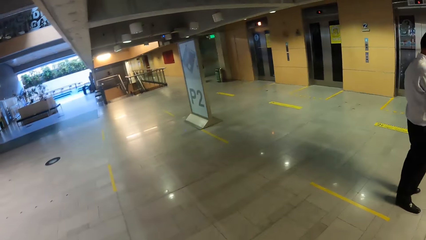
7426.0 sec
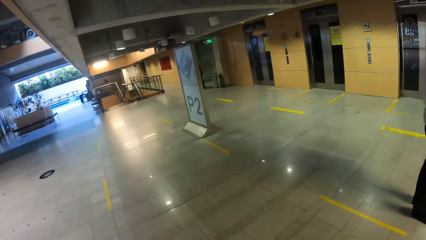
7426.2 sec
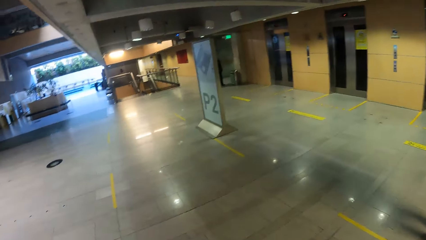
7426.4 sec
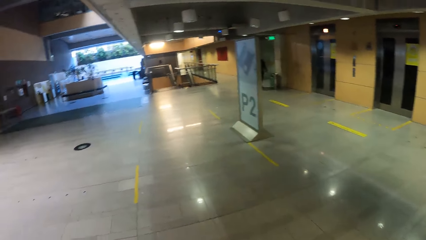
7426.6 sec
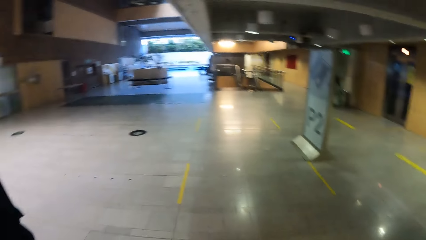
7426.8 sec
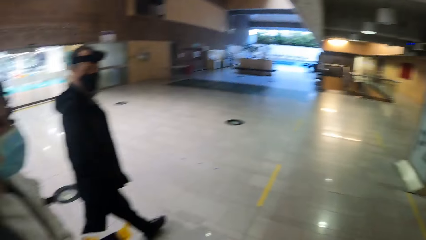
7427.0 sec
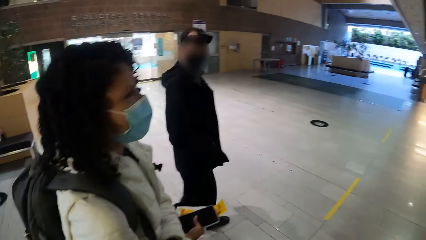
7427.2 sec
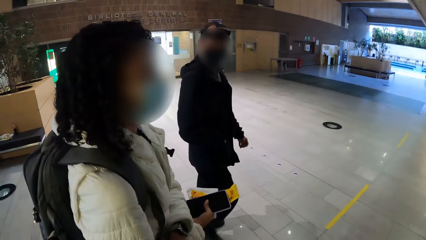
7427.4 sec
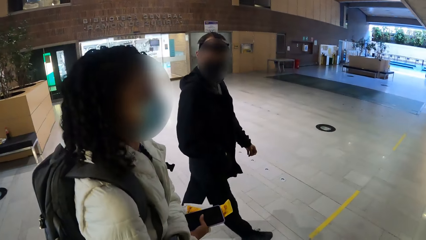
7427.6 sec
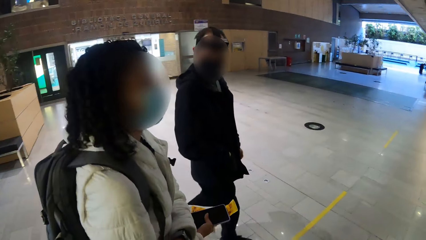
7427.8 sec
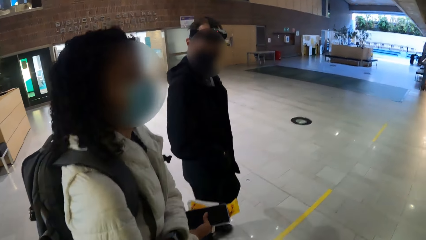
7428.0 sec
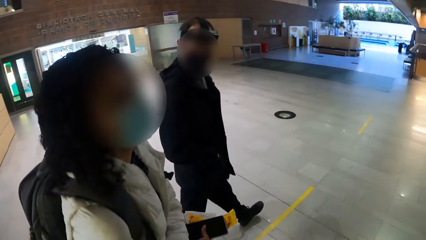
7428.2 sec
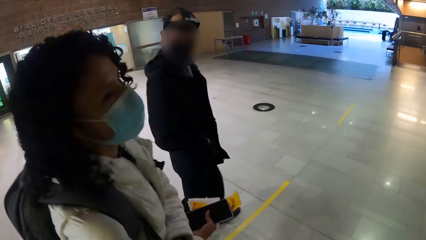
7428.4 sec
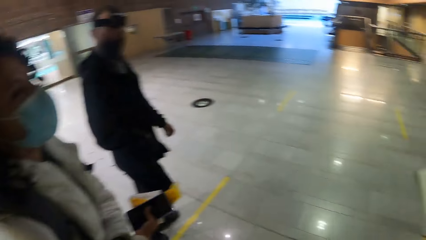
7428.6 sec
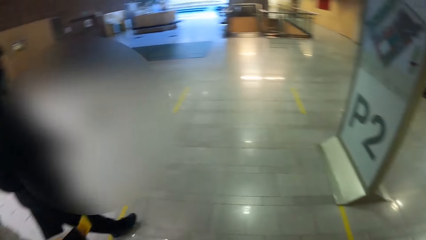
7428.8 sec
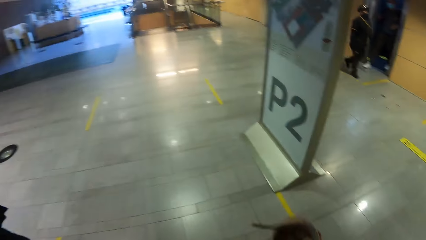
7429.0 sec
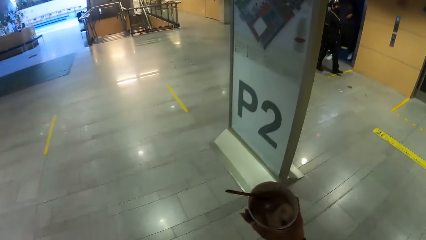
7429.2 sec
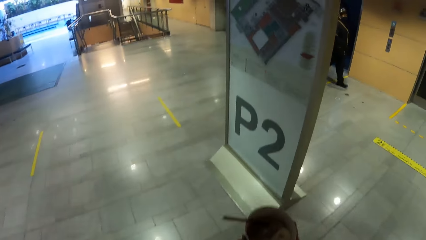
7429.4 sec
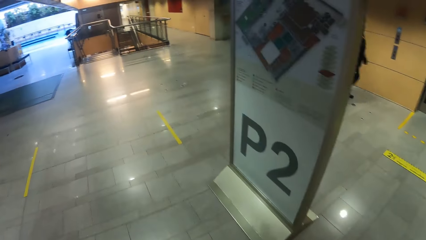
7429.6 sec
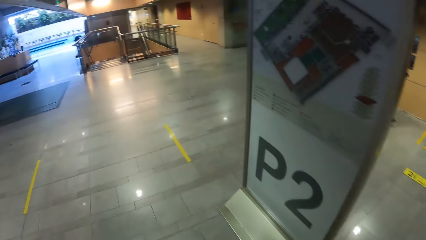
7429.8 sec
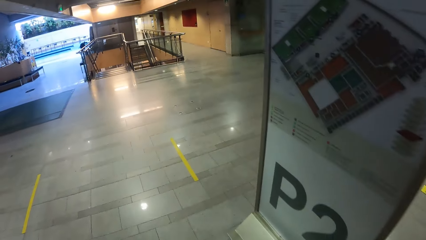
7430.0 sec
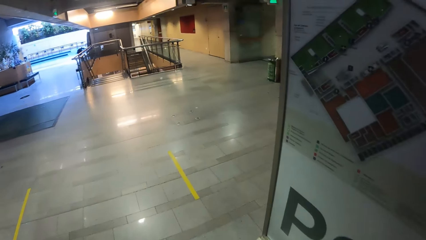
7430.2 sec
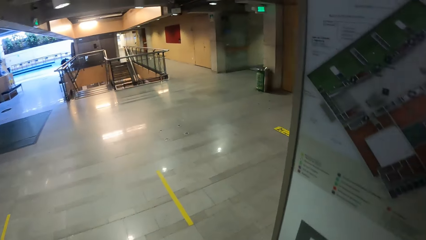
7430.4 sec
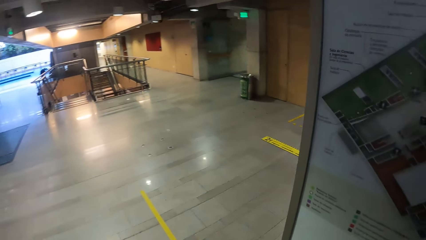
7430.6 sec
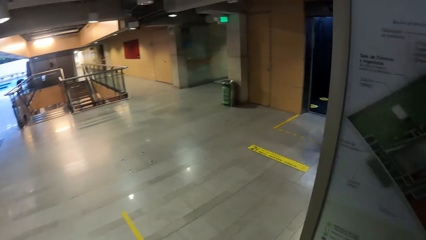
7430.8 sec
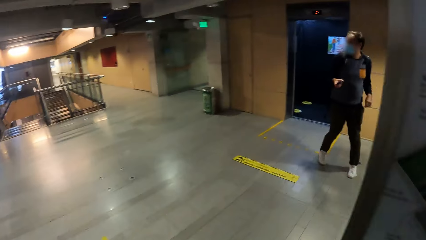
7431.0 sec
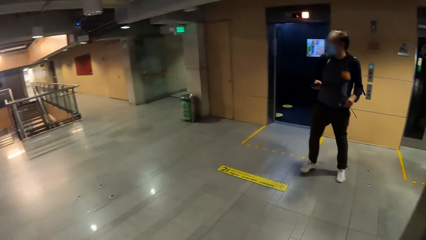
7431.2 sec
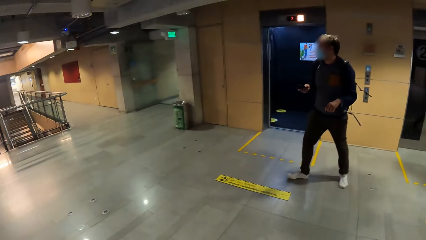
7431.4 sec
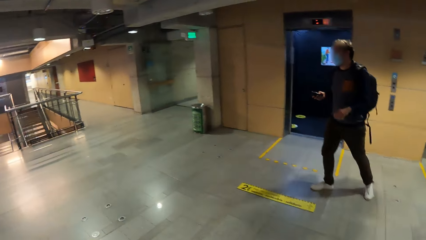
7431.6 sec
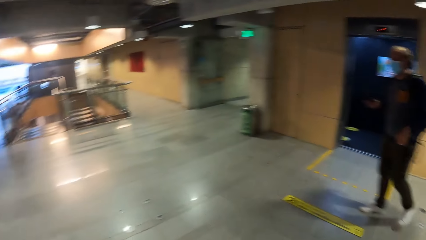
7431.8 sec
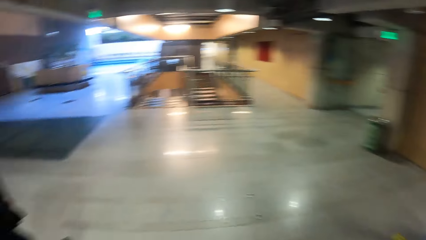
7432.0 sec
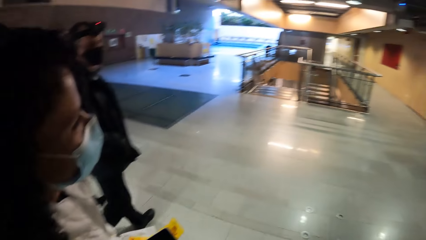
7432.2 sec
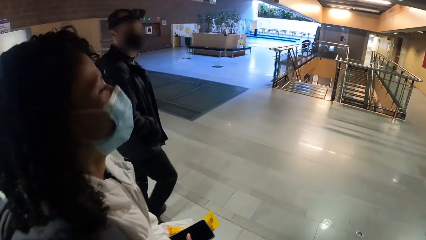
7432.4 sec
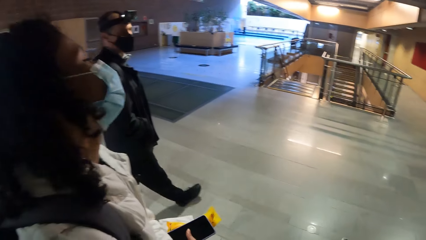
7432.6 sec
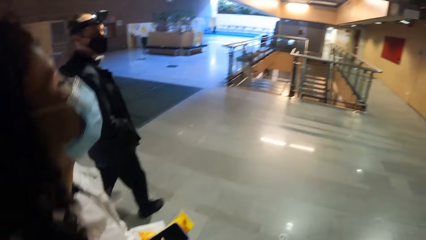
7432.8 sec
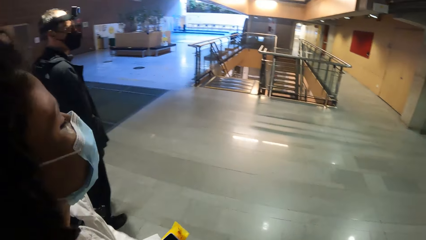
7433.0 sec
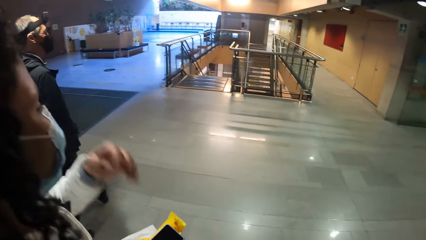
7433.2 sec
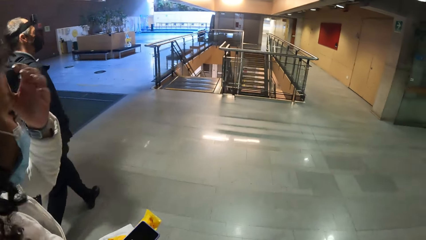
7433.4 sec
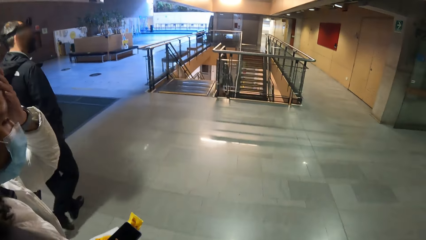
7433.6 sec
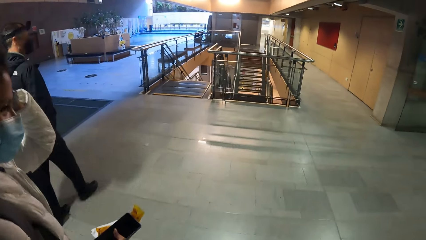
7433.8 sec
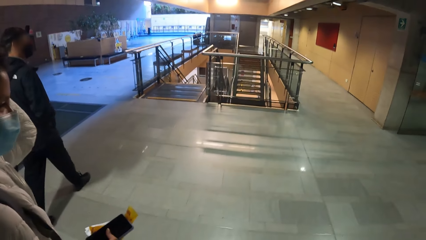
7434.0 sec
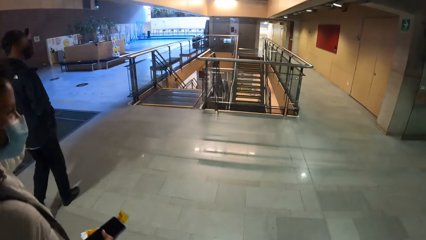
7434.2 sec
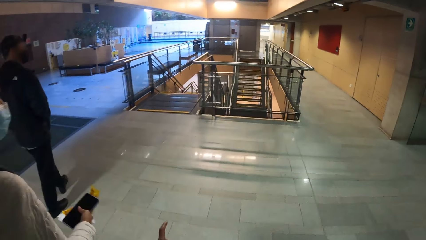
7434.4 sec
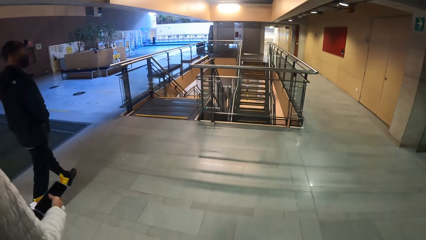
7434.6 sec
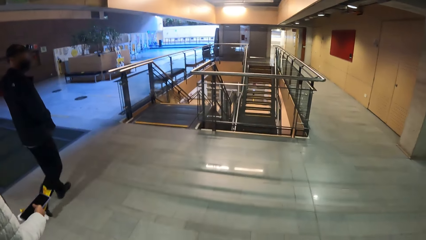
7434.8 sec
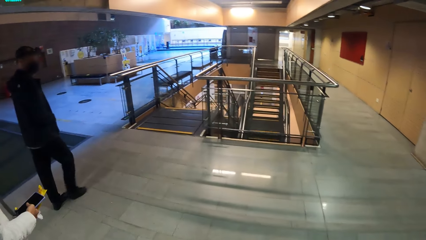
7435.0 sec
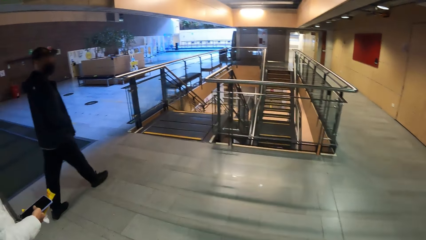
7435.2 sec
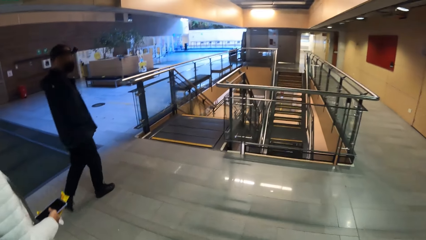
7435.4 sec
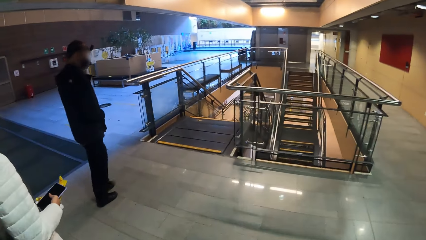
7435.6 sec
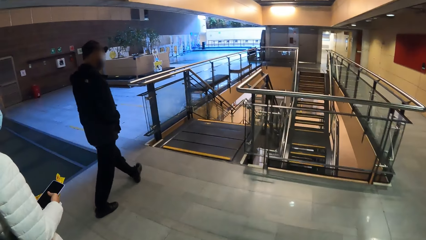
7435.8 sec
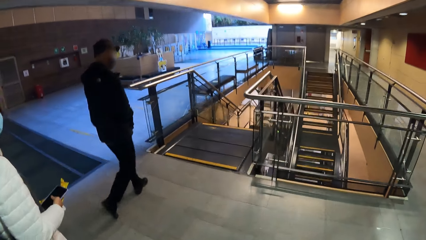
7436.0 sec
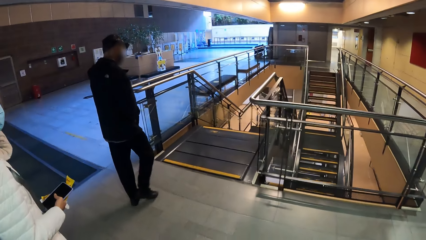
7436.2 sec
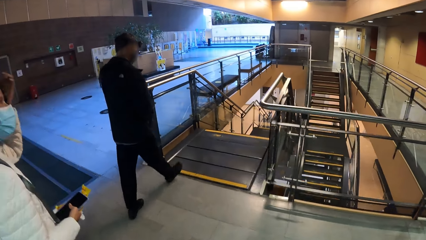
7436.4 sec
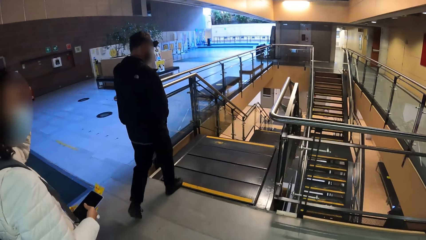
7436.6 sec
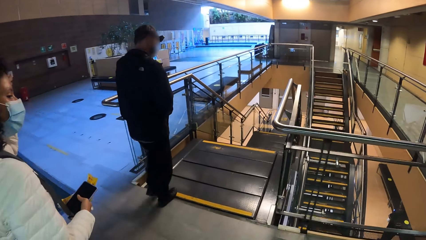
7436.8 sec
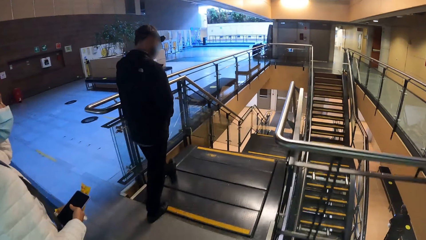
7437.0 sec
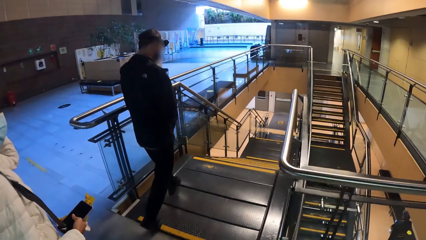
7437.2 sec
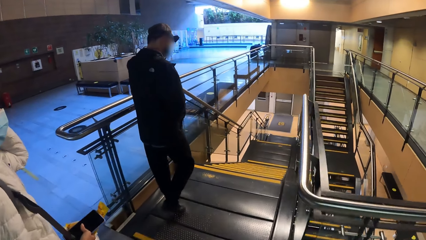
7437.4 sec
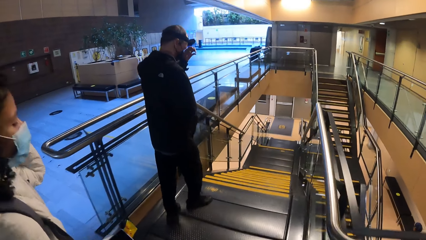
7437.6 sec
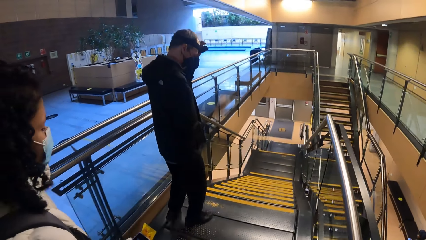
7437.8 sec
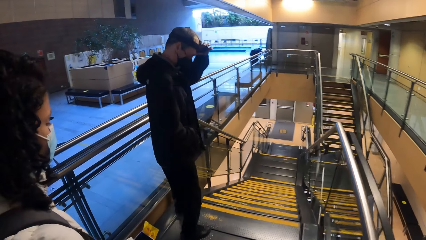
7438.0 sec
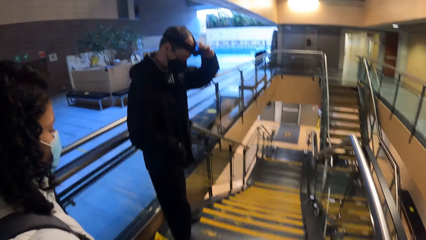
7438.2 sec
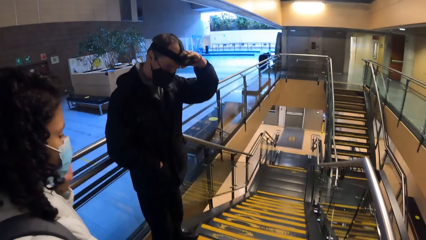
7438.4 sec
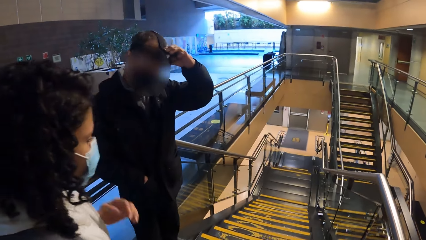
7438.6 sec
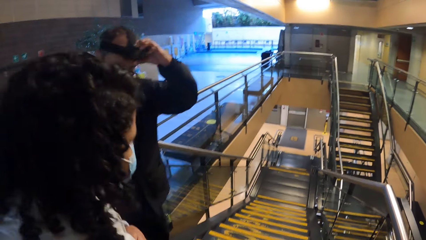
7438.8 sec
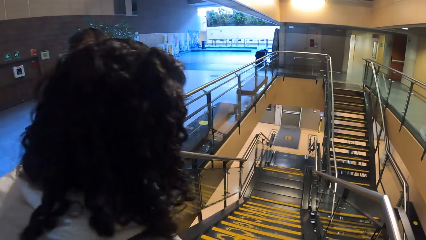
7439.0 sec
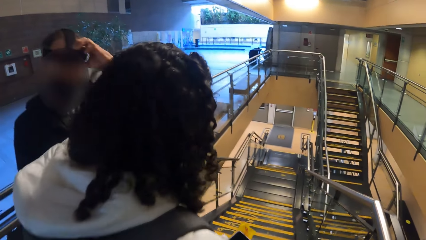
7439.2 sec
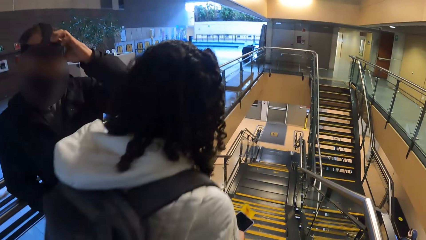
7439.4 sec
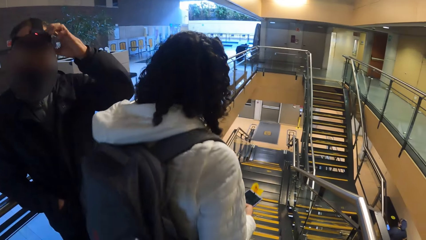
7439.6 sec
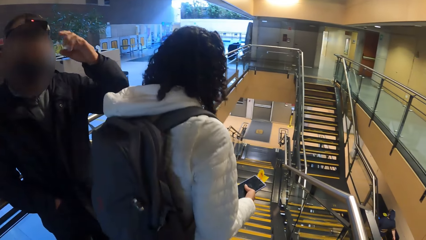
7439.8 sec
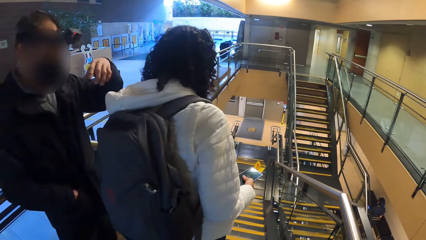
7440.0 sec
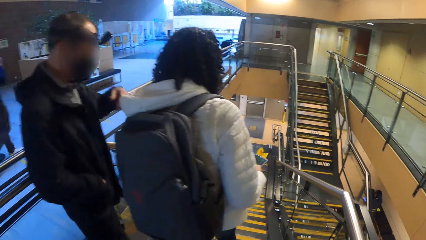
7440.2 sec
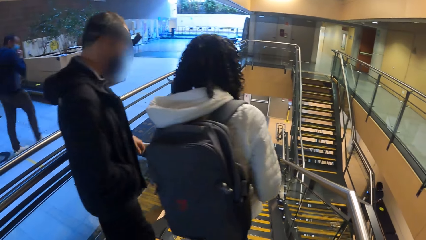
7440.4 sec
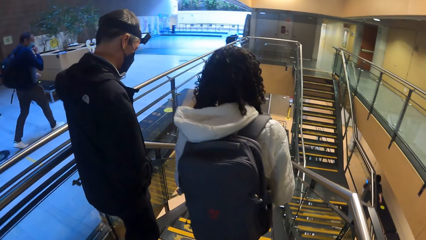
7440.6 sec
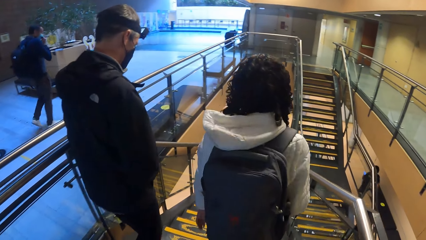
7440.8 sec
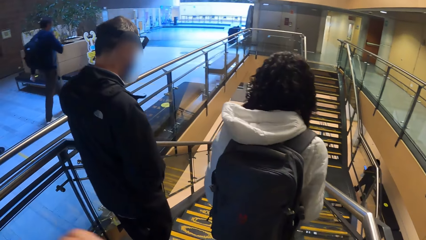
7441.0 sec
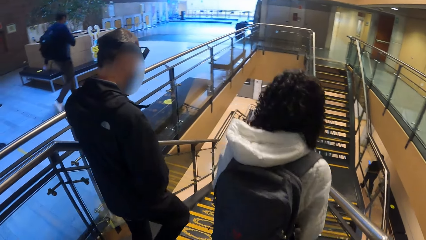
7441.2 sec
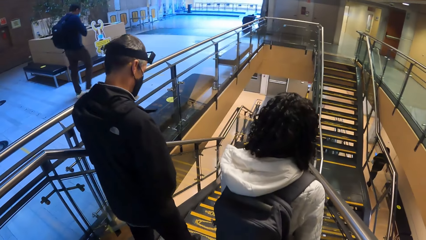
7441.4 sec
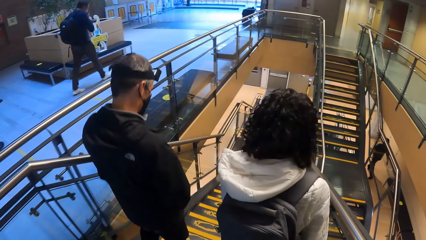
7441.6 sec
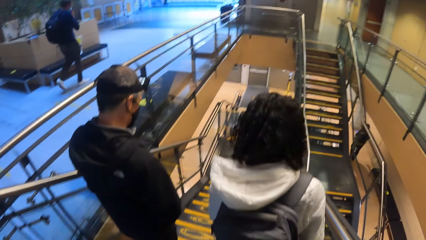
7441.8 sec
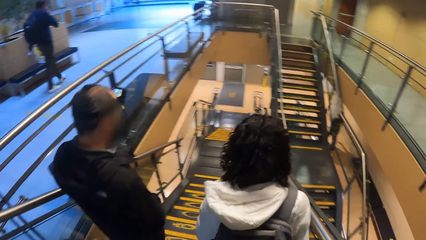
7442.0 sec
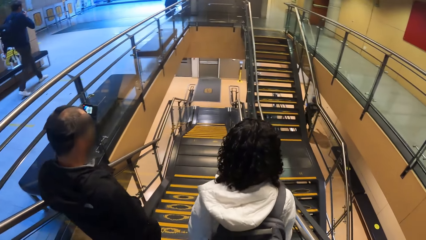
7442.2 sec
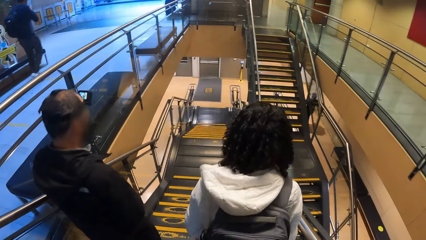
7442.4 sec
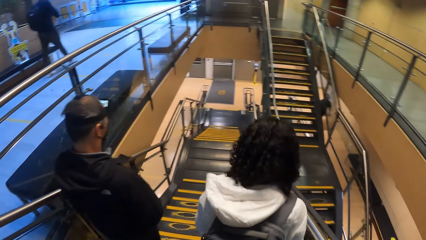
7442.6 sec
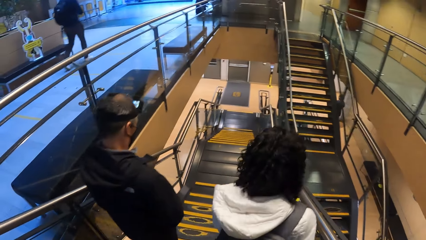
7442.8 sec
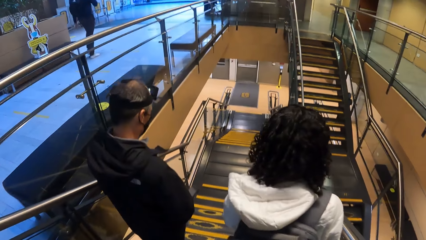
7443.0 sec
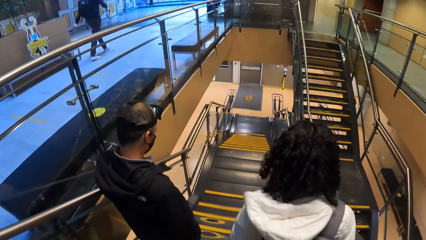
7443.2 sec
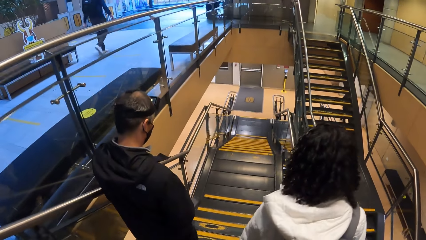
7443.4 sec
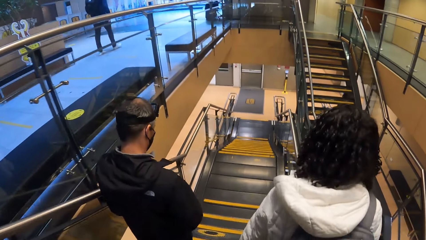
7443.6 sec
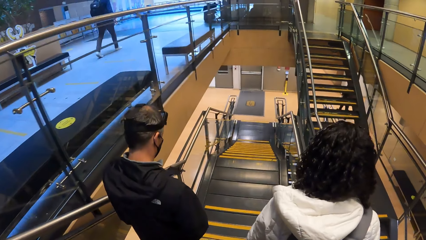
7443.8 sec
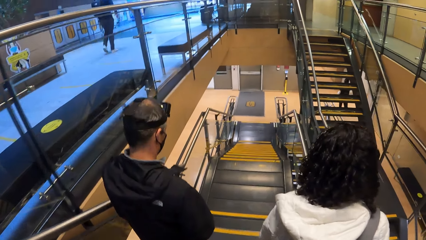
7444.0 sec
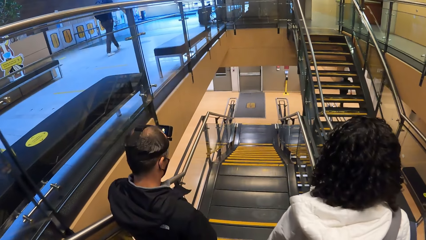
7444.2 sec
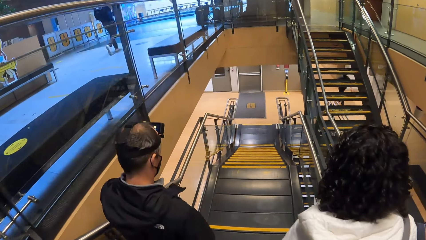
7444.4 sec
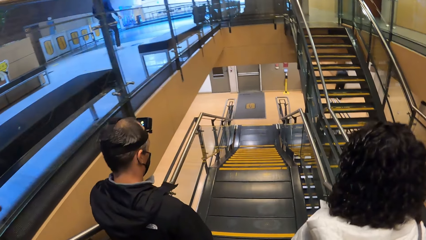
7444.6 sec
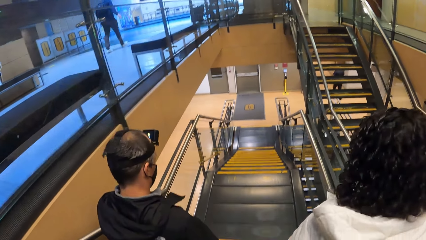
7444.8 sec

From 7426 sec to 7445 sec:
The camera wearer walks past a man. They walk past another man. The woman touches her hair with her left hand. The camera wearer, the woman and another man walk down a staircase. A man adjusts the camera. Another man walks past the camera wearer. The woman walks down the stairs. The camera wearer walks down the stairs.
